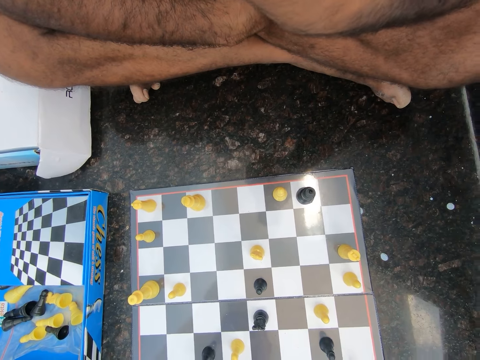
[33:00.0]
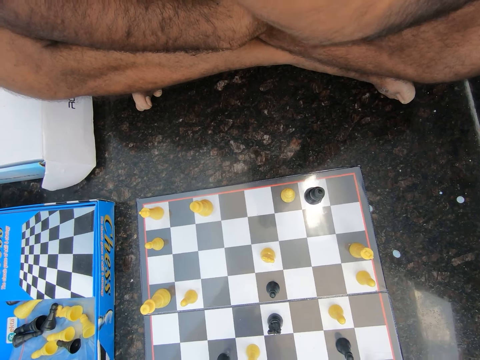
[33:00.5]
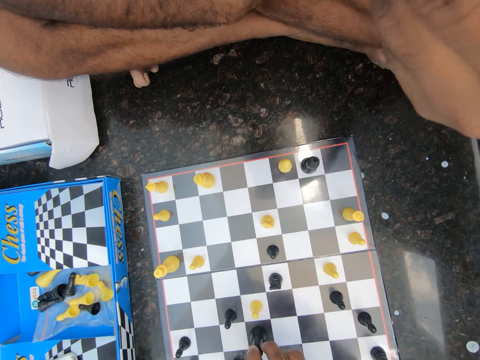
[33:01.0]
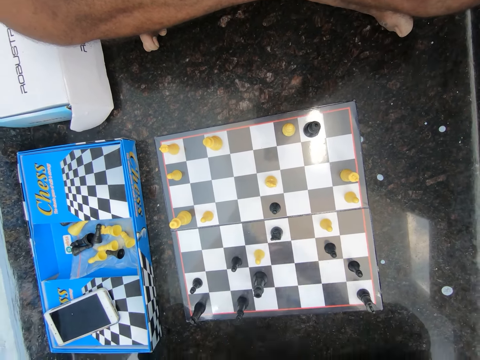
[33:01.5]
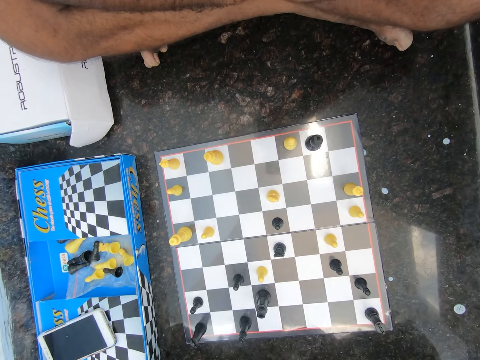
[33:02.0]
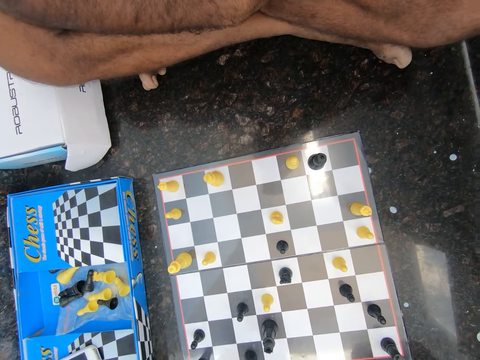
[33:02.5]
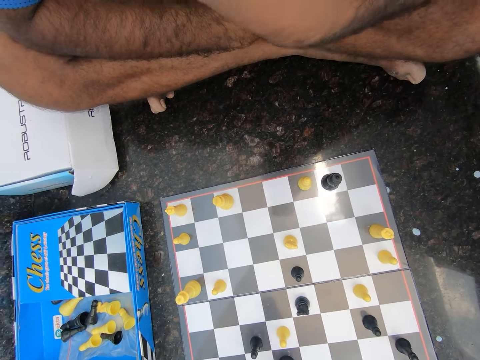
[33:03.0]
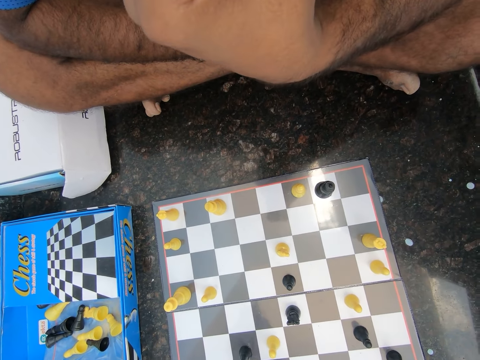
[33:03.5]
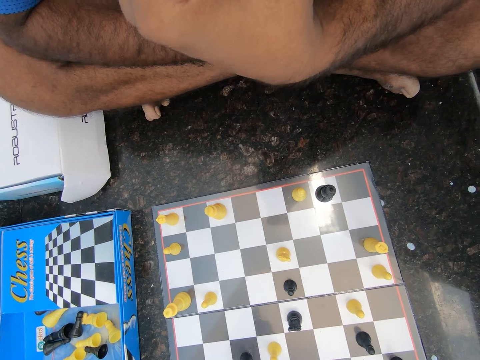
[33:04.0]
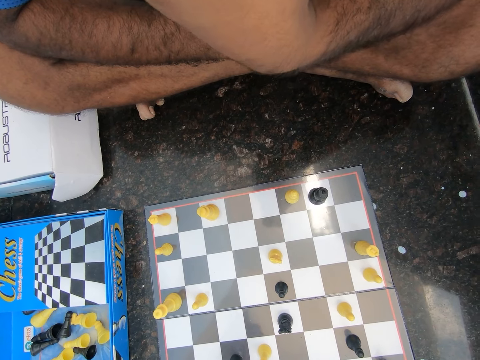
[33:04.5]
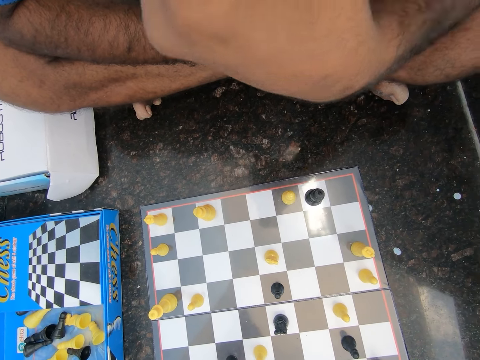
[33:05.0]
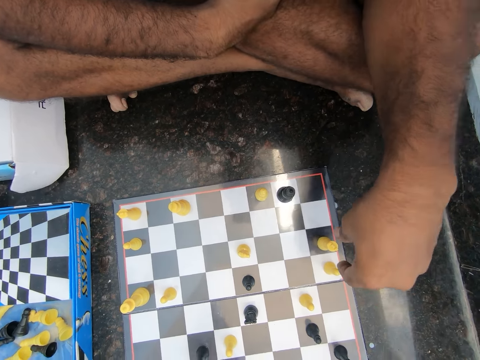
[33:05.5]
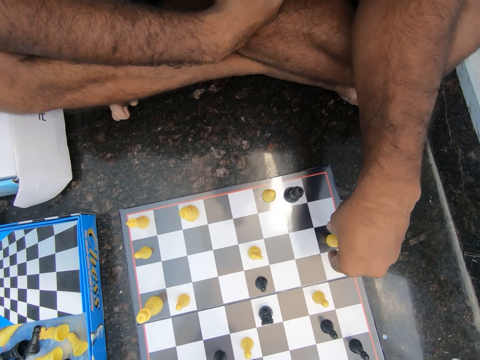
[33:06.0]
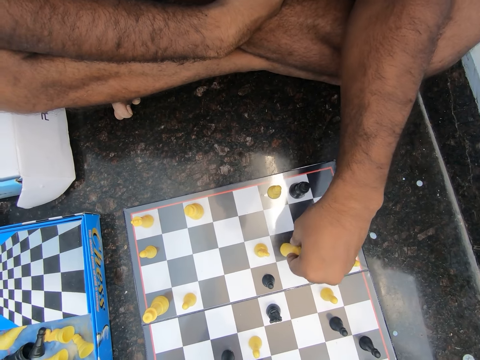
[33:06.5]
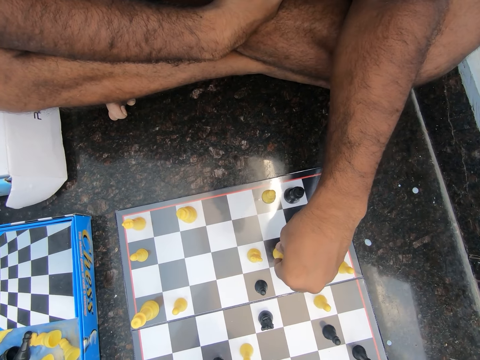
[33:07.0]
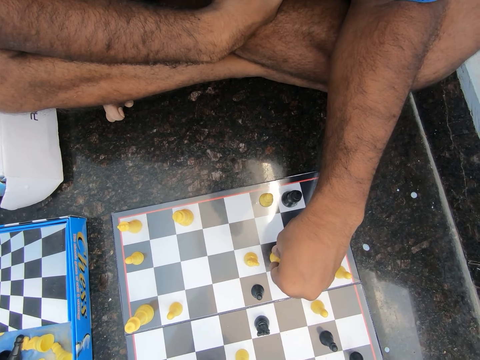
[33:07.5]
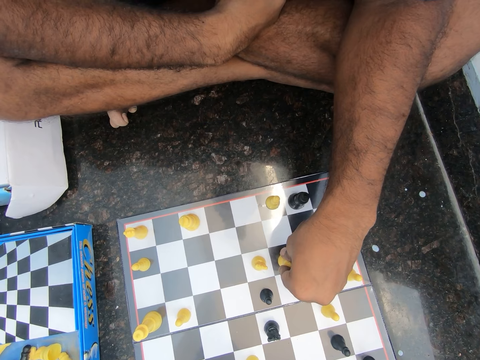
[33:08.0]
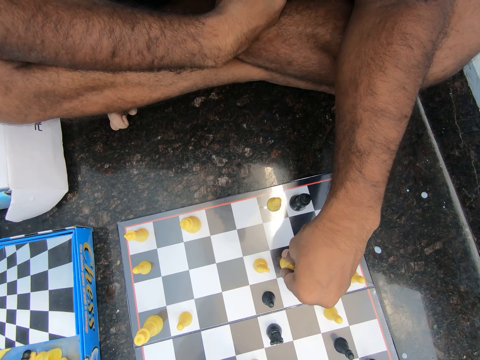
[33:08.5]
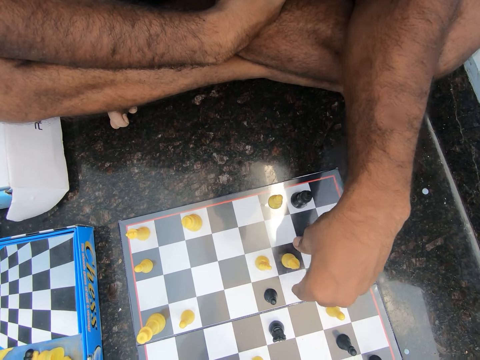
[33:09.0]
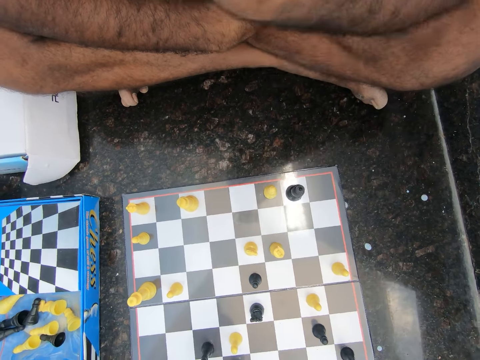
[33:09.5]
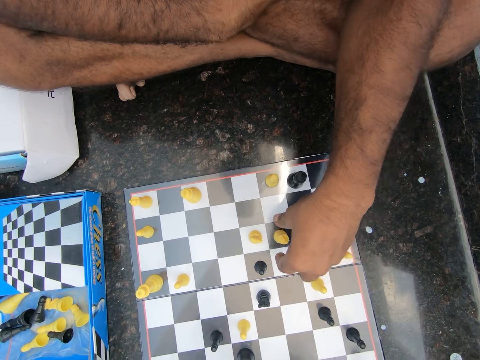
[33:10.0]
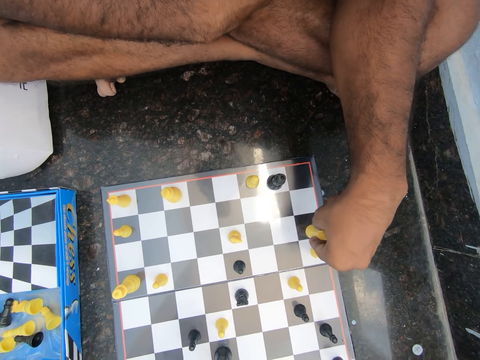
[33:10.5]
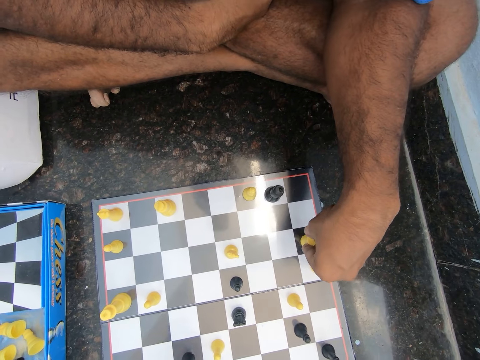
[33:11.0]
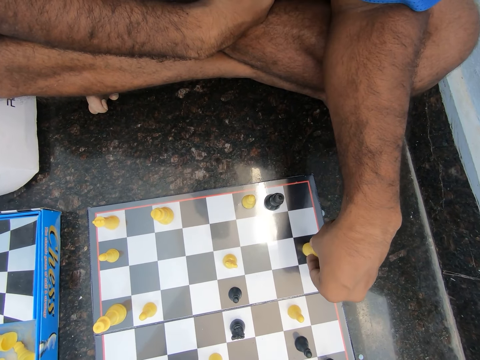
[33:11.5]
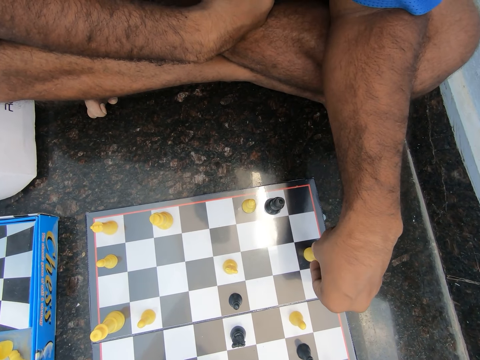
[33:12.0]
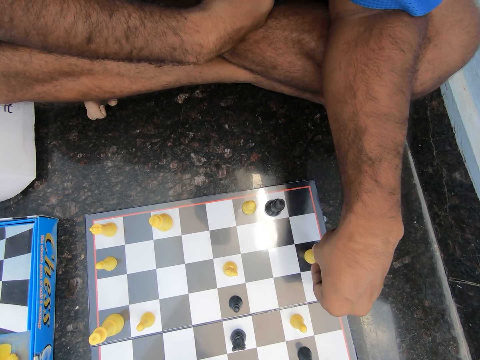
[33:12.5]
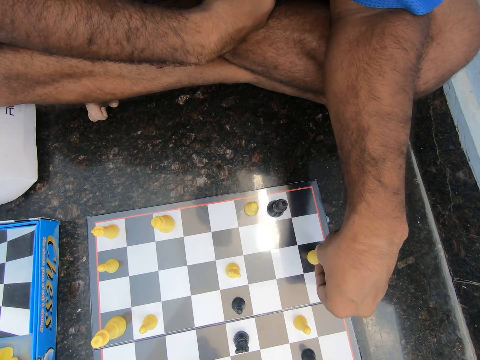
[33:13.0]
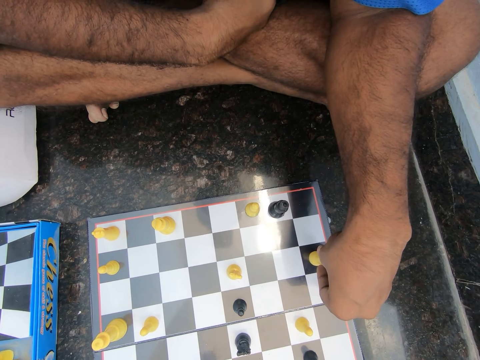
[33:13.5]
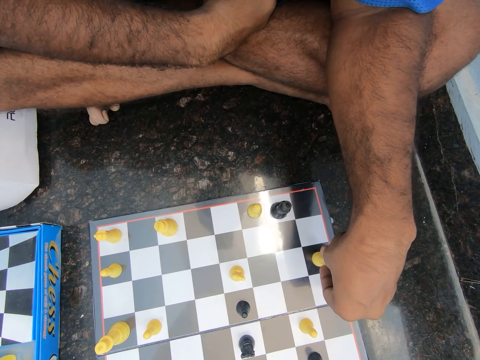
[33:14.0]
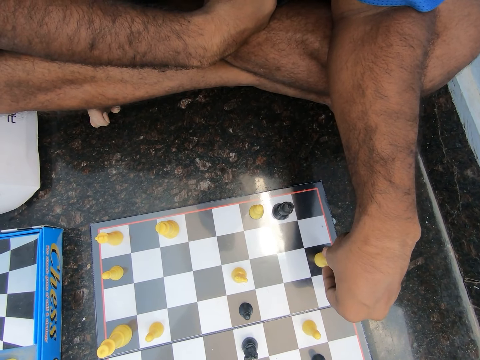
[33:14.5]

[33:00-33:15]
The camera wearer discusses with a man in the room. The man moves a chess pawn across the chess board and plays chess on the floor in the room. The man holds the chess pawn. The man touches his chin. The man moves the chess pawn across the chess board. The man holds the chess pawn.

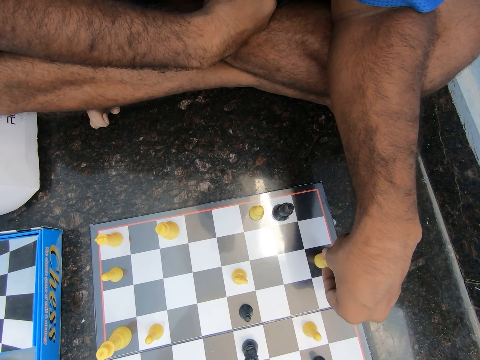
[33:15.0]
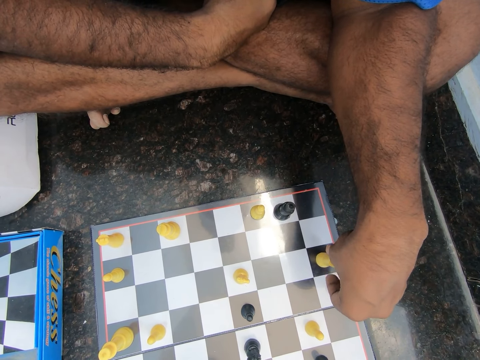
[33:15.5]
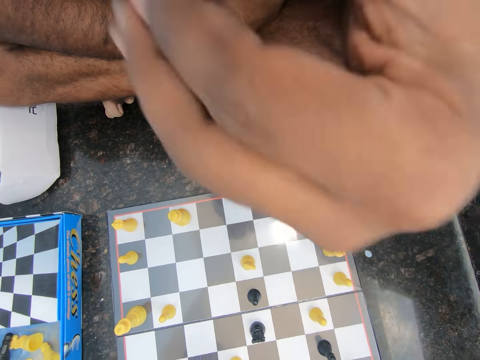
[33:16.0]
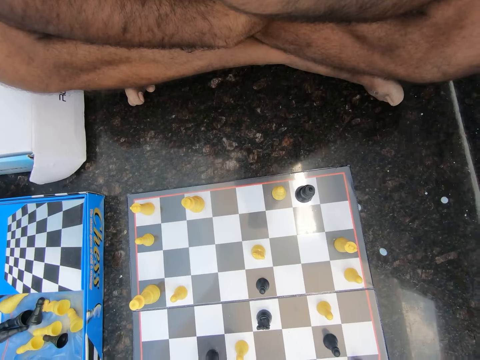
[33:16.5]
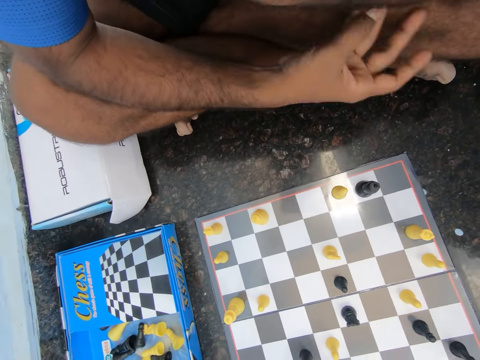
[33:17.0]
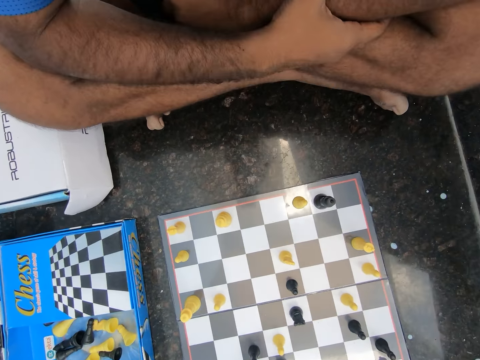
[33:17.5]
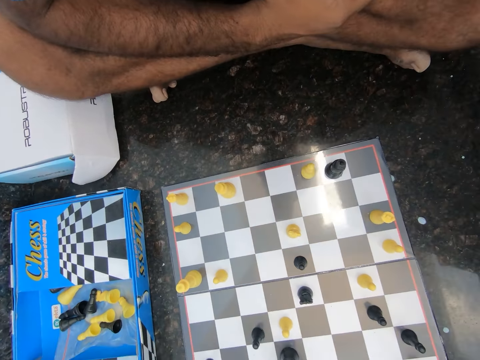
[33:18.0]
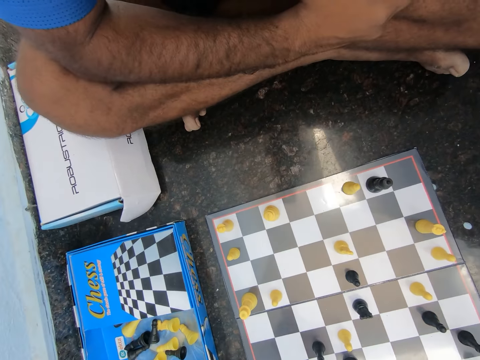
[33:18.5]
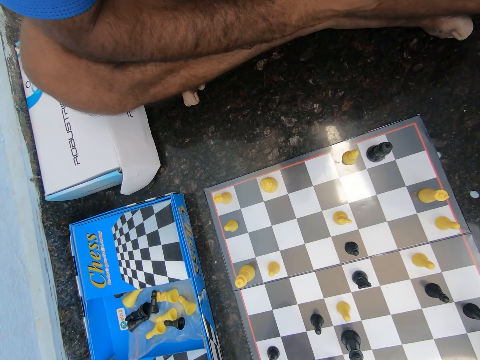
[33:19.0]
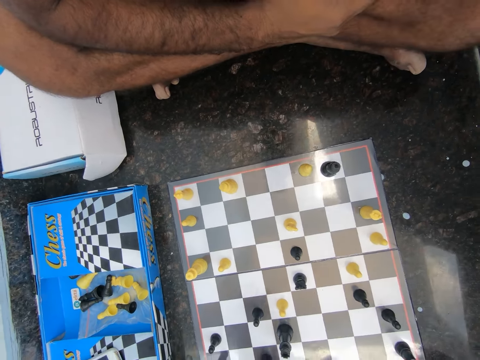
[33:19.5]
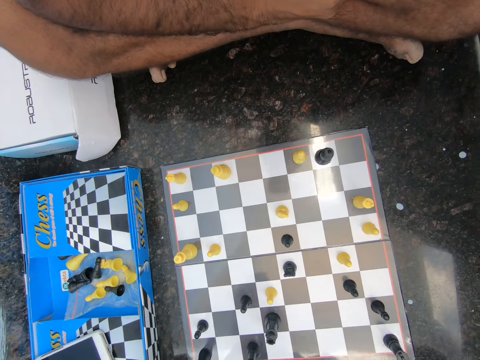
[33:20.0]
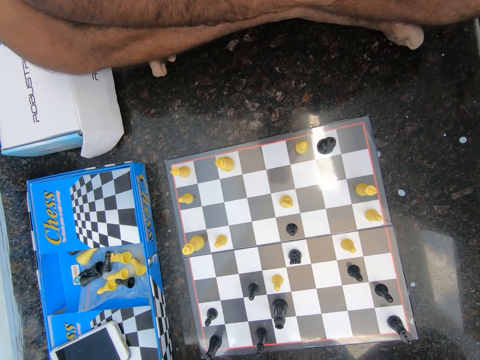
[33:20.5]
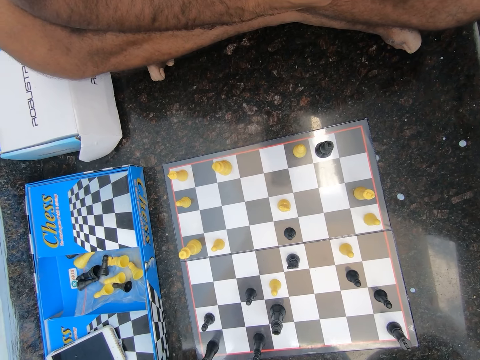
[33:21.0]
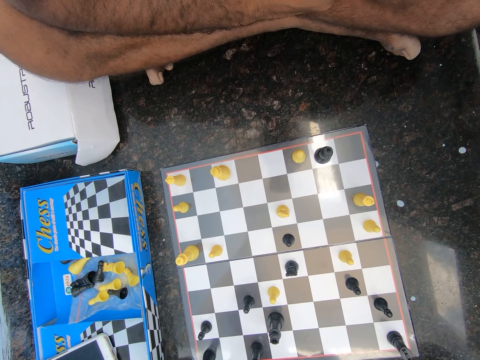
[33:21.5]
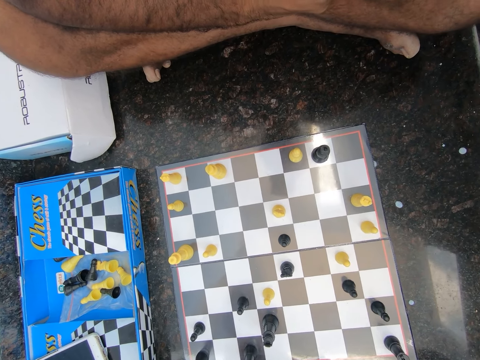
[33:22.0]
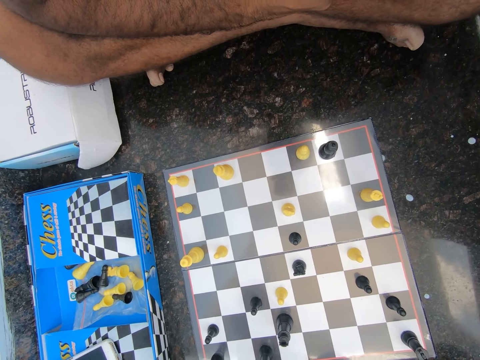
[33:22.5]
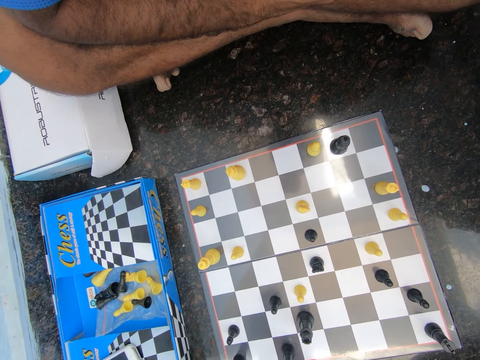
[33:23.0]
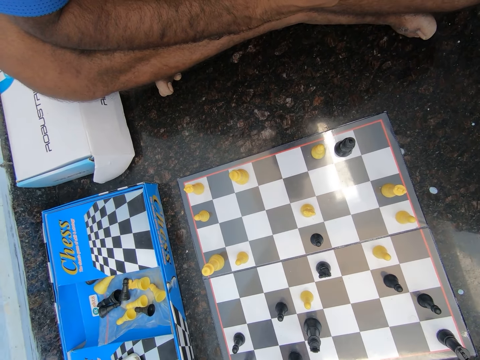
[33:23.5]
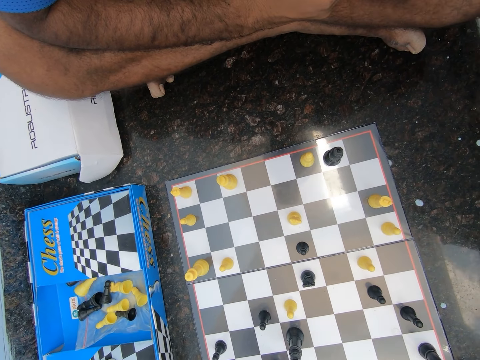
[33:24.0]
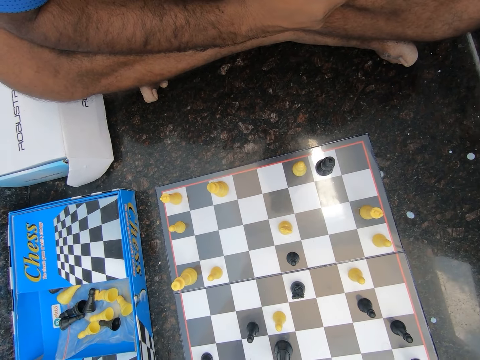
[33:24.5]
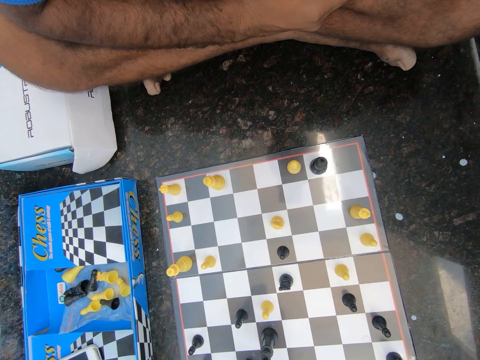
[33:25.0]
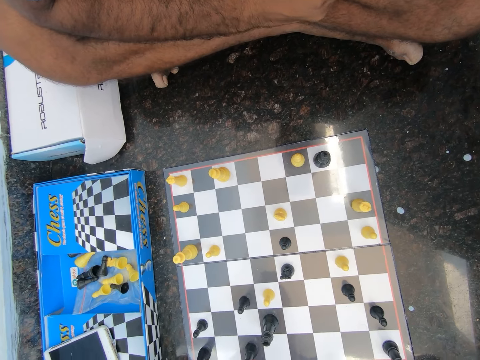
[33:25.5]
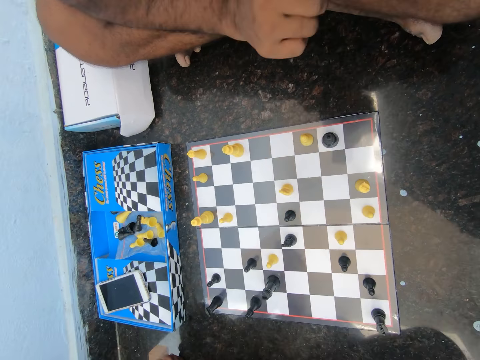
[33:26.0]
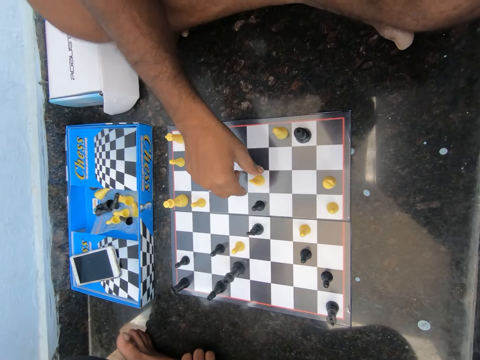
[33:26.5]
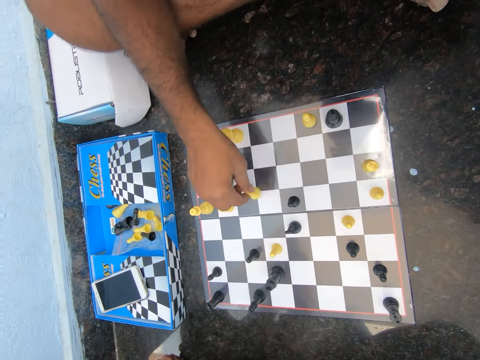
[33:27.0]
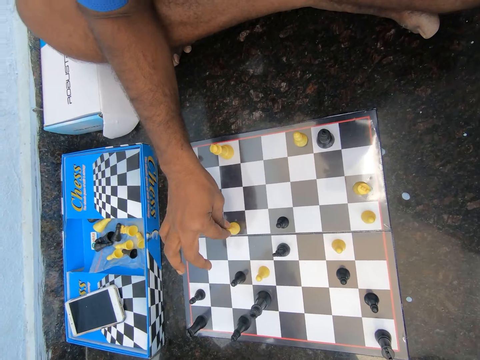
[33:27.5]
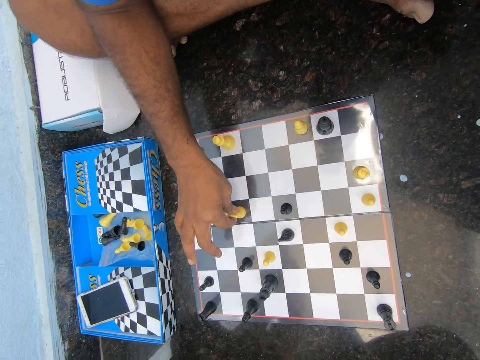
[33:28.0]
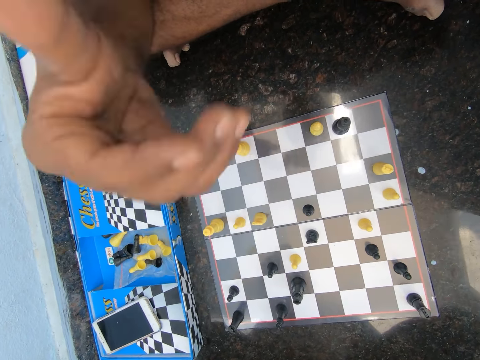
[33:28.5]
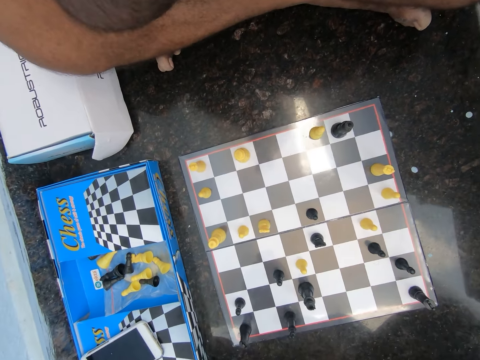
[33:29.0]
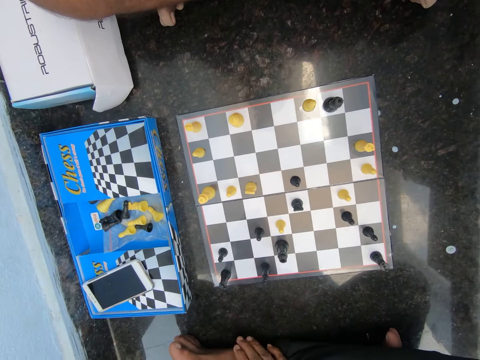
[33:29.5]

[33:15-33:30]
A man touches his chin. The man uses gestures. The man moves a chess pawn across the chess board and plays chess on the floor in the room. The man touches his chin.
